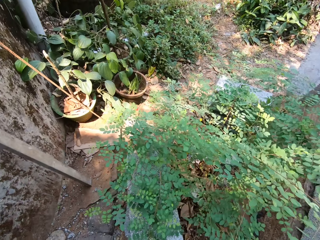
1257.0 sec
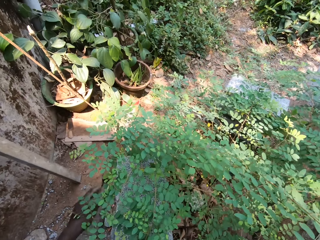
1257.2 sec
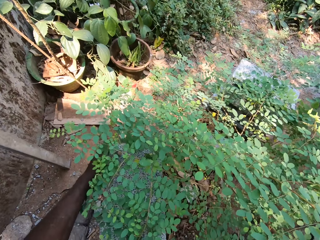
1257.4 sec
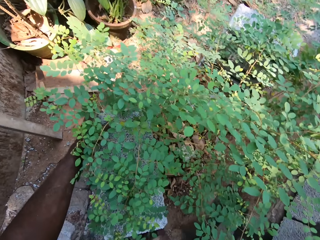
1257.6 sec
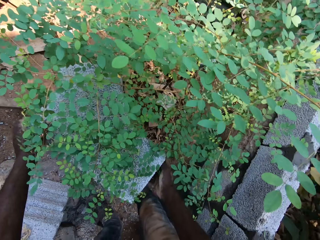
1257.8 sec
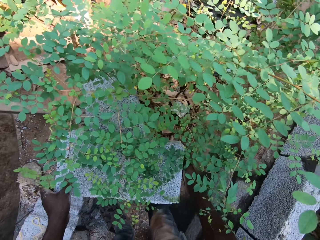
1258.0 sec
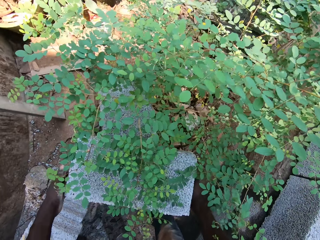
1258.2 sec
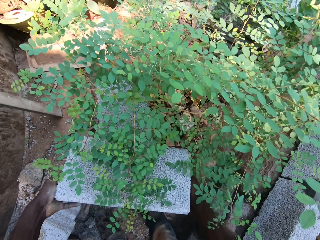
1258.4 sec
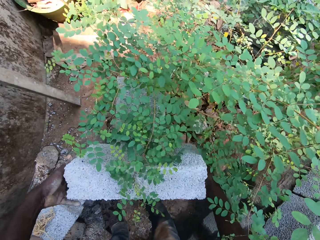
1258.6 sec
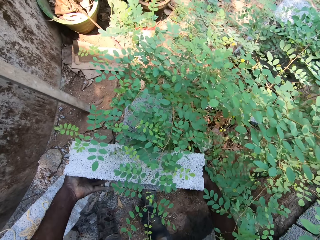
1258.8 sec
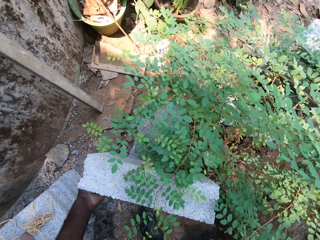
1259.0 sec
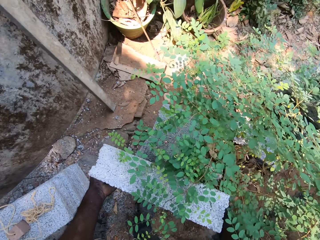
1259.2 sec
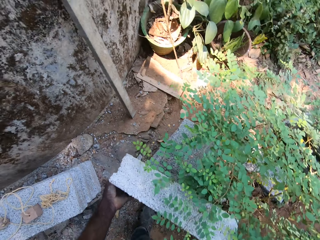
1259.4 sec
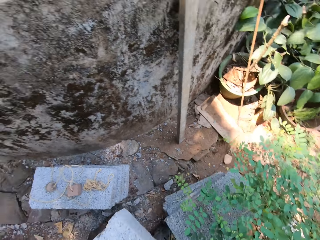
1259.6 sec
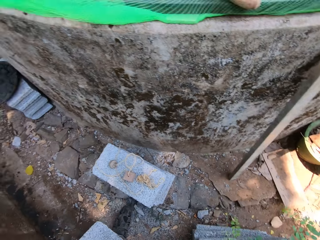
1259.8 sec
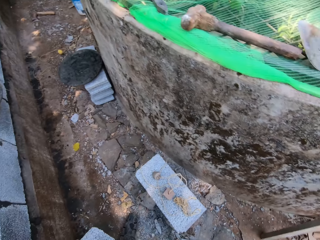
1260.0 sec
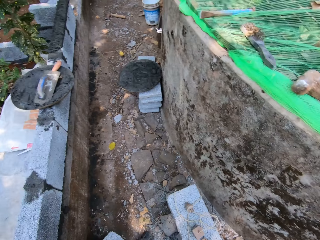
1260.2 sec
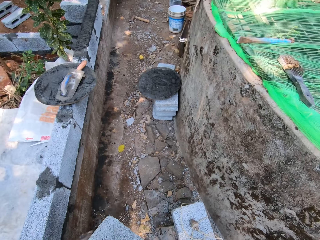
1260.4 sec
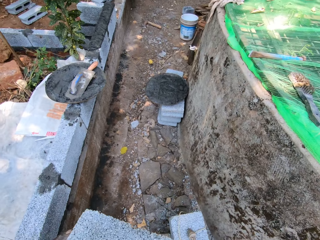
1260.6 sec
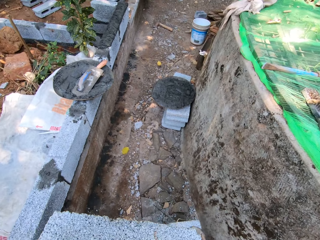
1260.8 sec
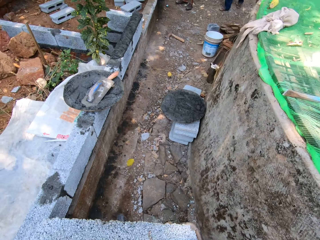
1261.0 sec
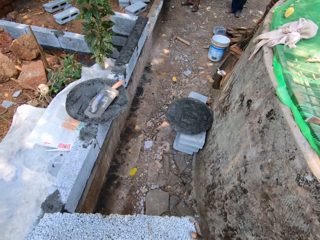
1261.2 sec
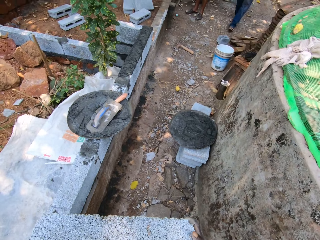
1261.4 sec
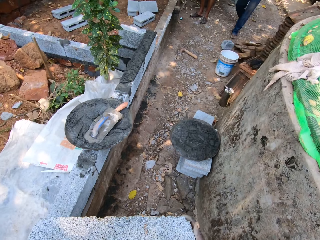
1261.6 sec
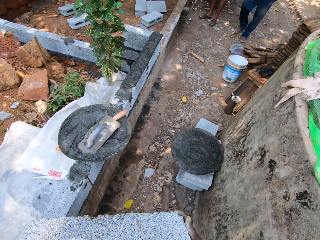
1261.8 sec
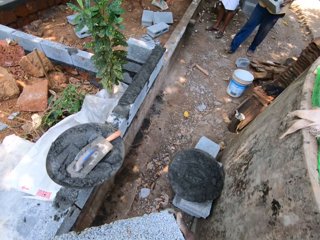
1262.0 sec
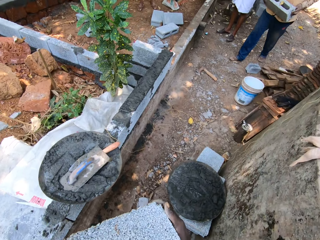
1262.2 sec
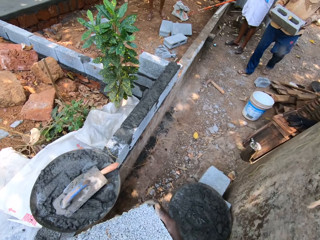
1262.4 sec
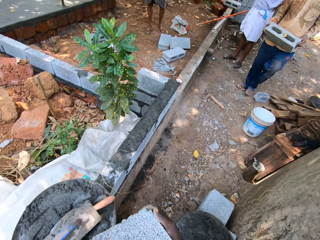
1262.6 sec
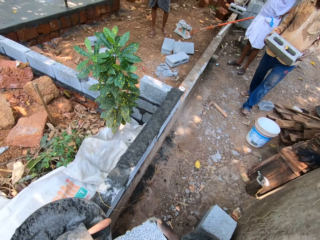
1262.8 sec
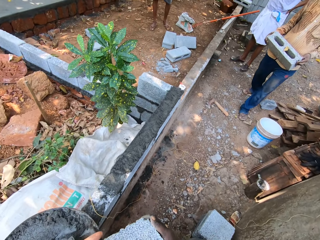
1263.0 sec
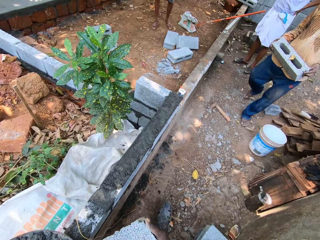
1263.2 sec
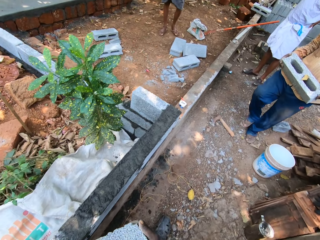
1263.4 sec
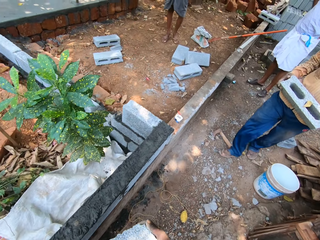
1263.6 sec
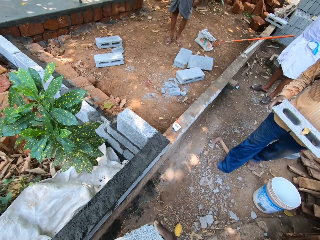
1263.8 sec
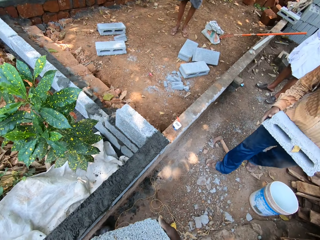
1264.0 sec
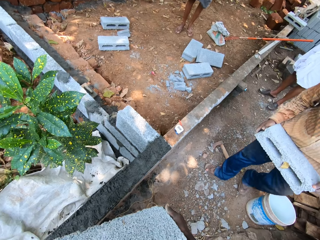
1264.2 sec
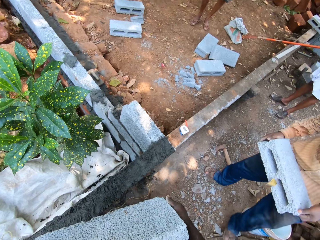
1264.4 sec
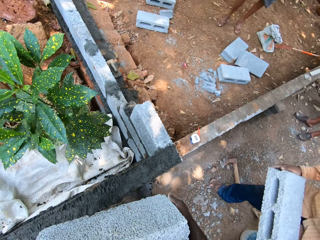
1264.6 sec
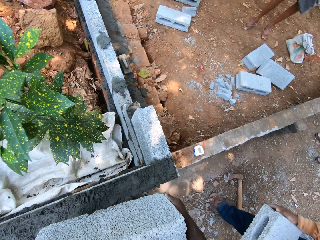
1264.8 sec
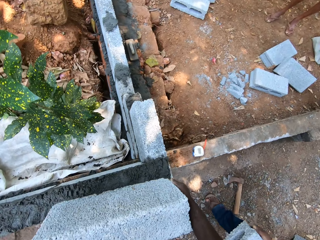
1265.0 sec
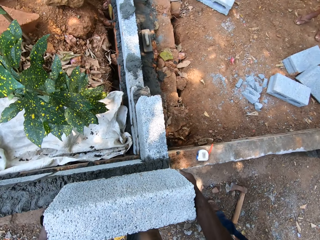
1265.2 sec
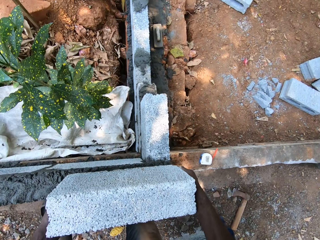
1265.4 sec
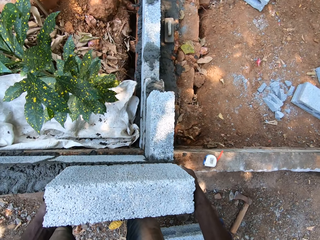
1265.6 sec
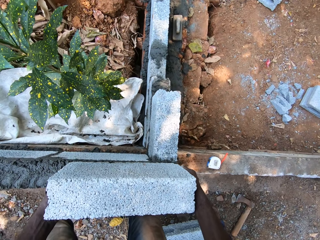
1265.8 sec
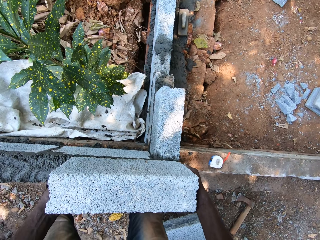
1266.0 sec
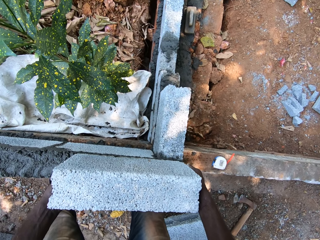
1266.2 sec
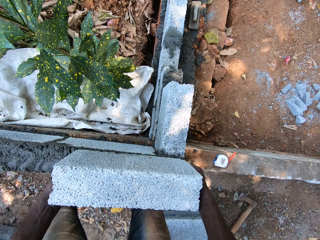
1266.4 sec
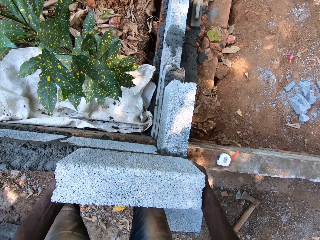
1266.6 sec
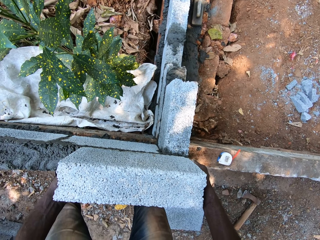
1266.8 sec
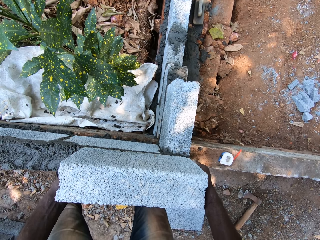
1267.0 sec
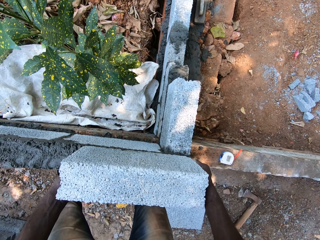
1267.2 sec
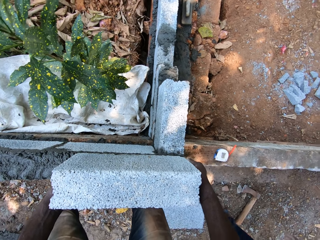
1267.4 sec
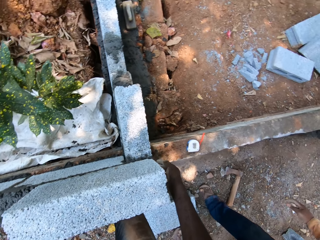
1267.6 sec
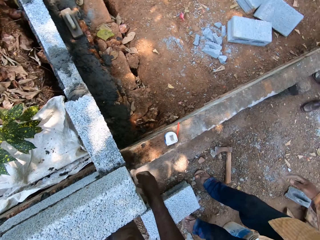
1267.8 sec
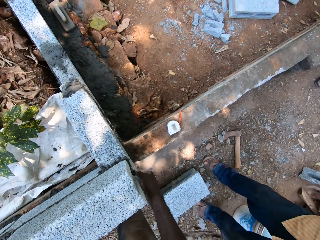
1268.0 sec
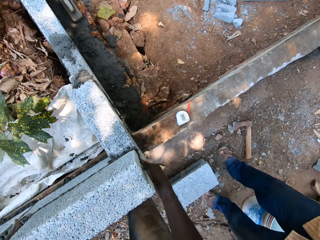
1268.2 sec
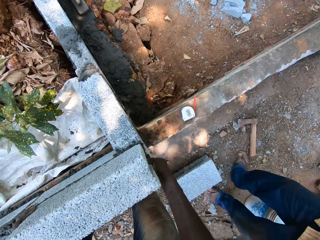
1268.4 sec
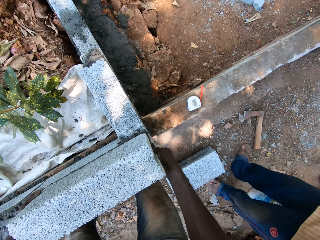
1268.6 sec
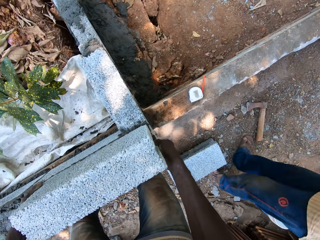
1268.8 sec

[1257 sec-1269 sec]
The camera wearer picks up a concrete block from the ground with both hands. He turns around and walks around. A man carries a concrete block with both hands. The camera wearer drops the concrete block on the wall, on the wet concrete, with both hands. The man drops the concrete block on the ground with both hands.

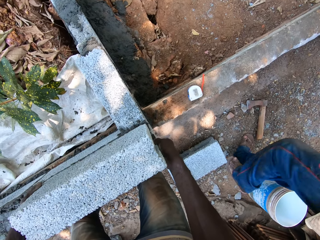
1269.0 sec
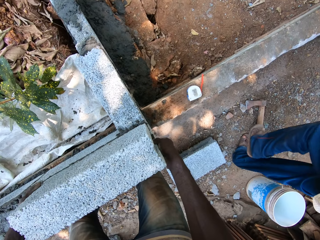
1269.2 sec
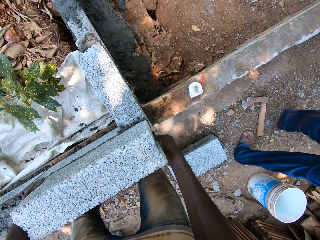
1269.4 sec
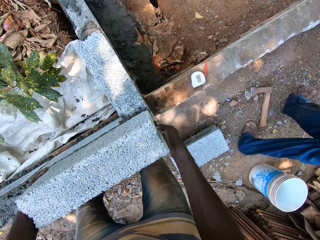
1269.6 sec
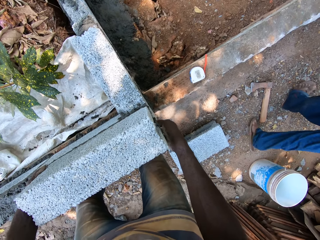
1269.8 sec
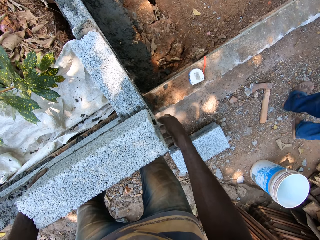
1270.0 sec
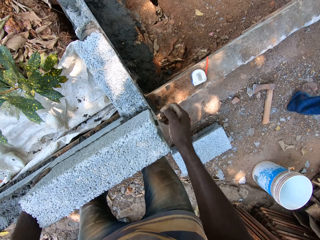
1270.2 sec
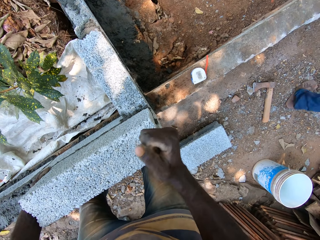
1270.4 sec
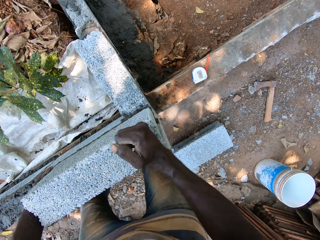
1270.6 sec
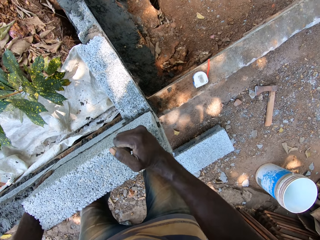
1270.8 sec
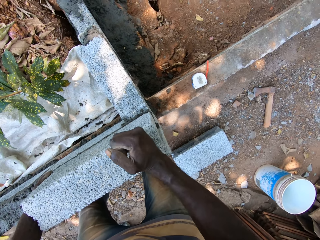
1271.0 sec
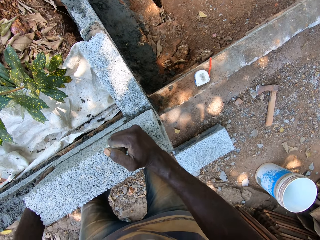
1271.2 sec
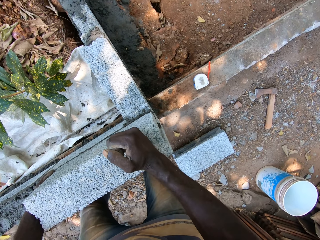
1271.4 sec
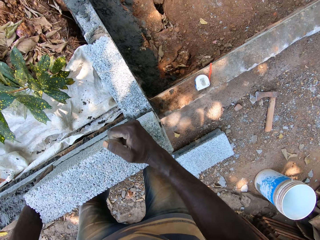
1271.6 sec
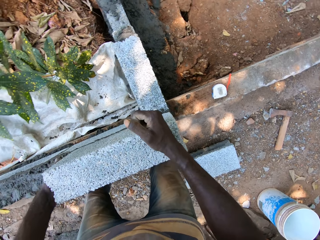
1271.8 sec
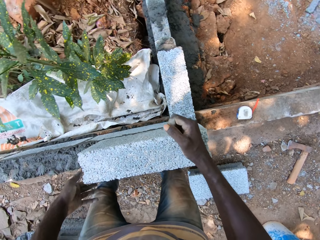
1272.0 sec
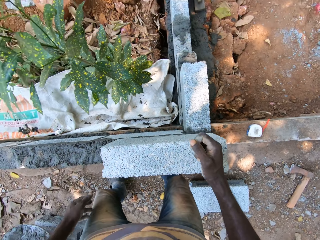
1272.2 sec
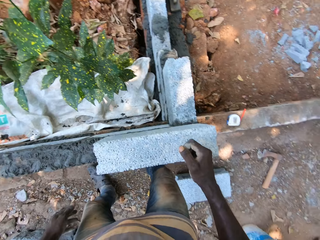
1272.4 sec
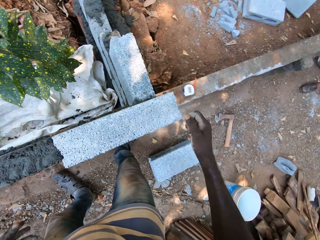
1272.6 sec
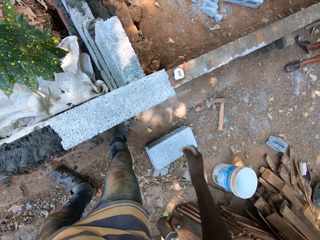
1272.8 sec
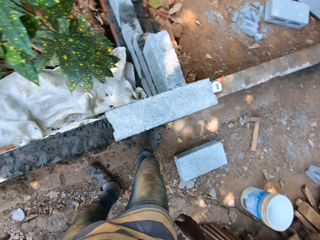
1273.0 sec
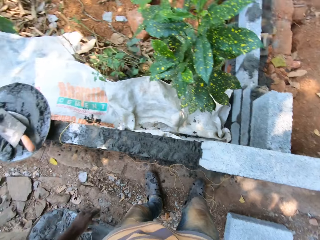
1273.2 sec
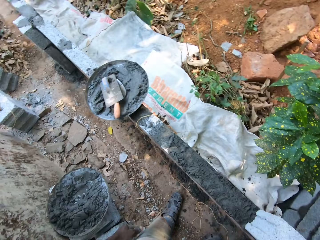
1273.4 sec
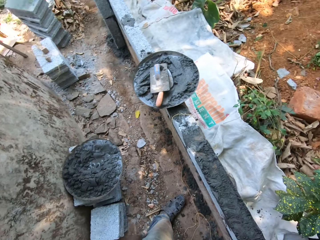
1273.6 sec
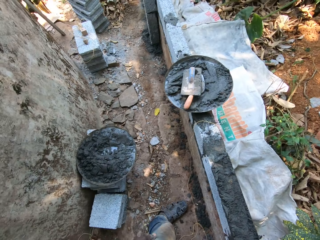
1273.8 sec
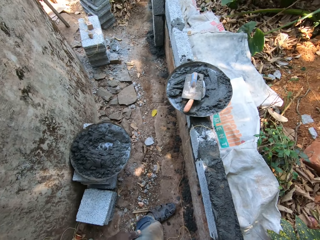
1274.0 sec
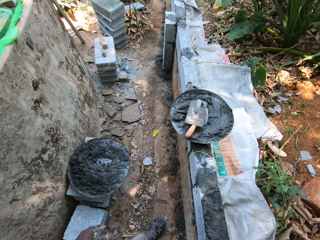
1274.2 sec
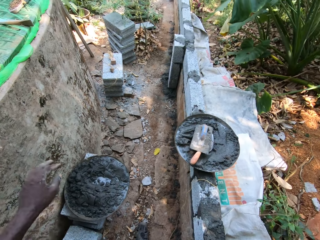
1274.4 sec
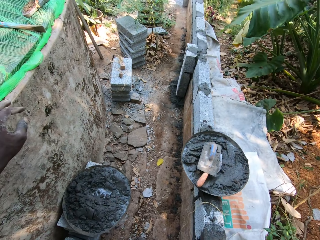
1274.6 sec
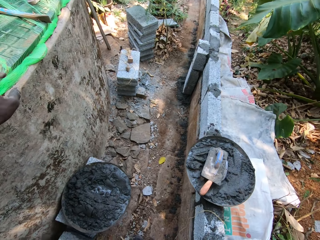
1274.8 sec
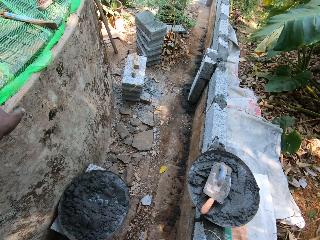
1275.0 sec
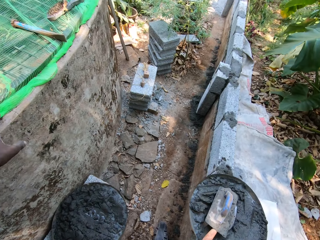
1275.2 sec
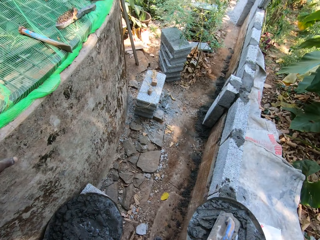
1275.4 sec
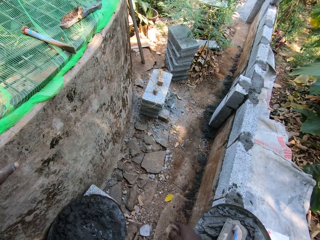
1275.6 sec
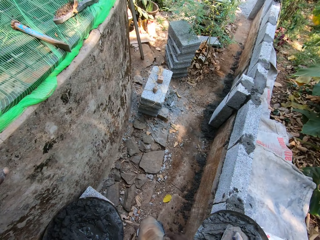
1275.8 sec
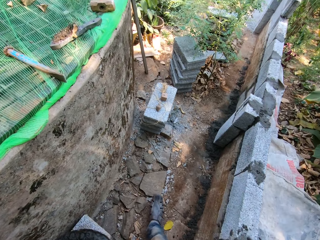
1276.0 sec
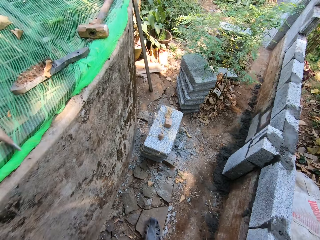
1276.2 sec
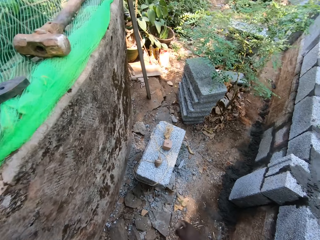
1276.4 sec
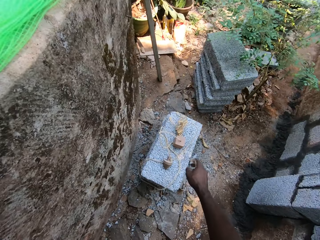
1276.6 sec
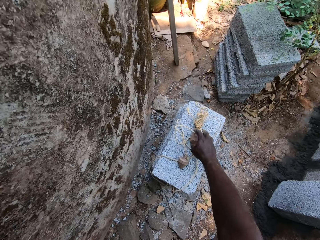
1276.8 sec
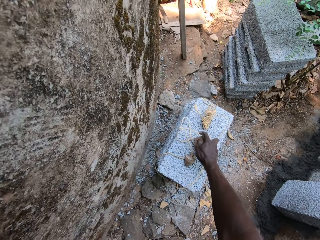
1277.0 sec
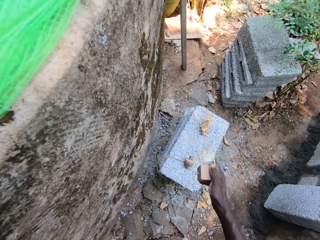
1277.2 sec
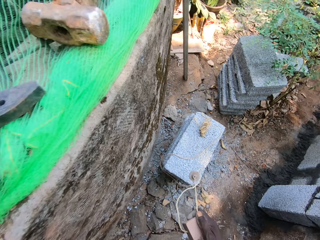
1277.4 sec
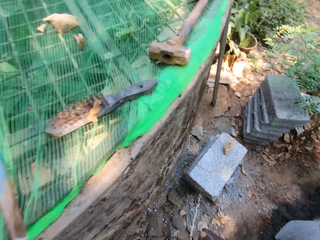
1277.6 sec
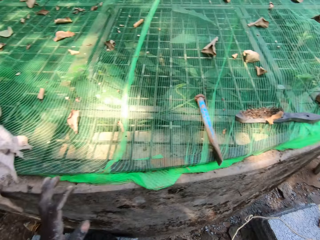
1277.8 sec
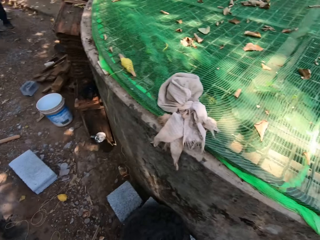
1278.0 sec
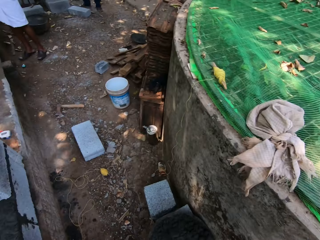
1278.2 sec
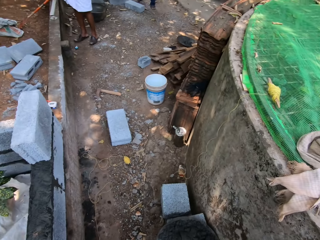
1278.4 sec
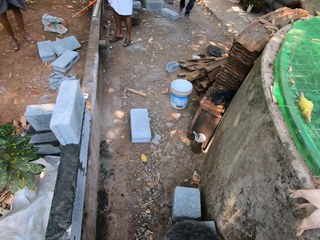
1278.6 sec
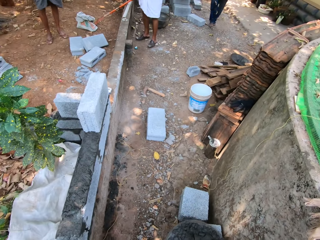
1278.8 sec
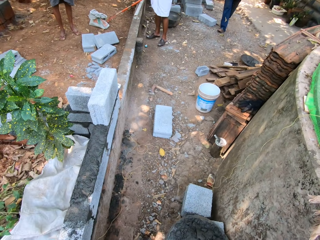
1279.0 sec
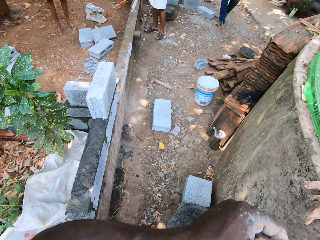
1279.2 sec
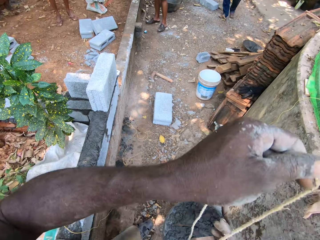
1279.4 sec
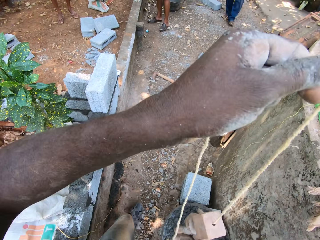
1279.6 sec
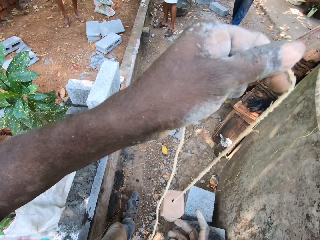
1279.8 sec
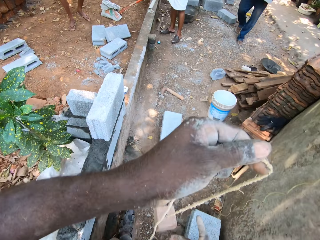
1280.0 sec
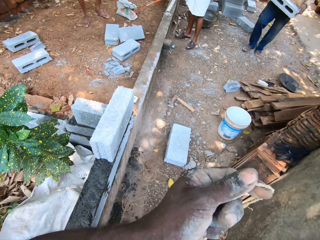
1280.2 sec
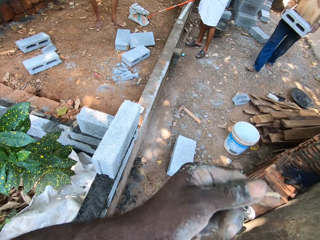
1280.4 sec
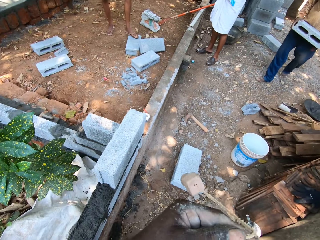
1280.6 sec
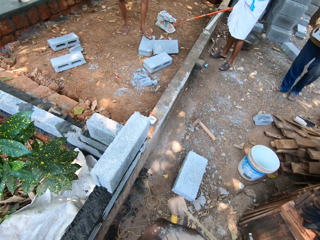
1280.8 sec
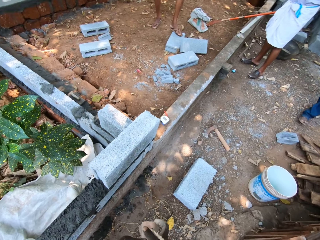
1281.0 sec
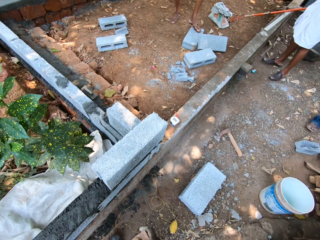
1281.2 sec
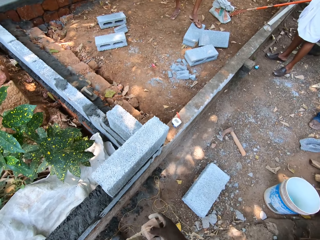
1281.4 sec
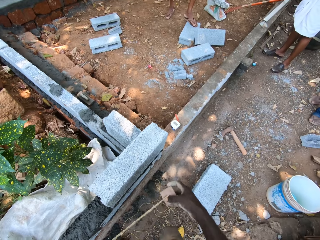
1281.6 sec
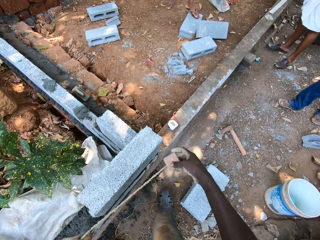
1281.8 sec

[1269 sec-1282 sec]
A man walks around. The camera wearer hits the concrete block with his right hand. He looks around. He places a hand on the wall. He walks around. He picks up a plumb bob from a pile of concrete blocks with his right hand. He turns around. He holds the plumb bob in his left hand. He walks around. The man carries a concrete block with both hands.
